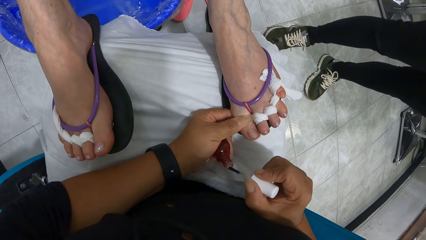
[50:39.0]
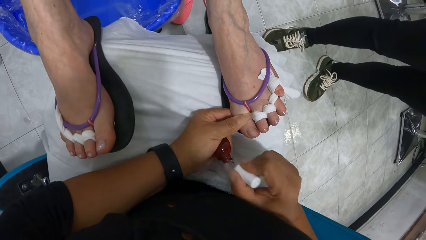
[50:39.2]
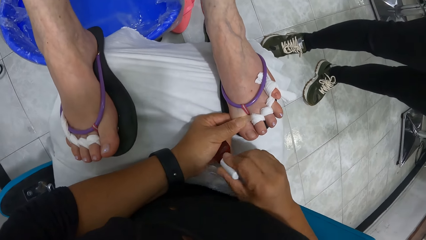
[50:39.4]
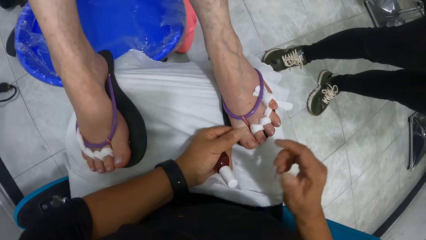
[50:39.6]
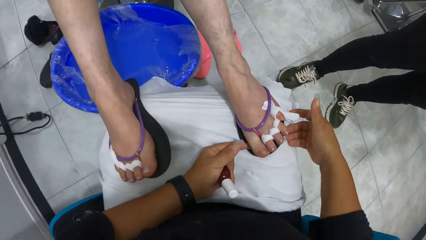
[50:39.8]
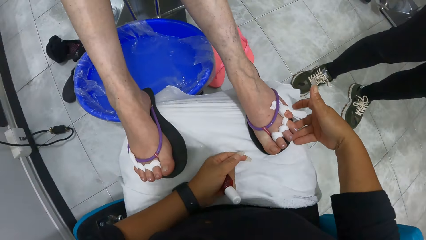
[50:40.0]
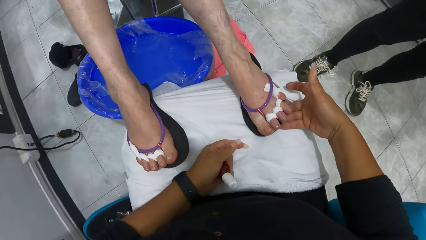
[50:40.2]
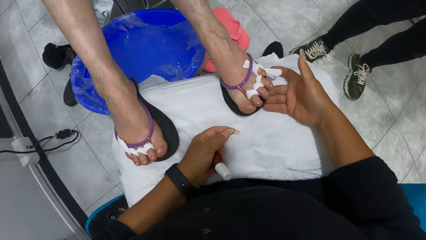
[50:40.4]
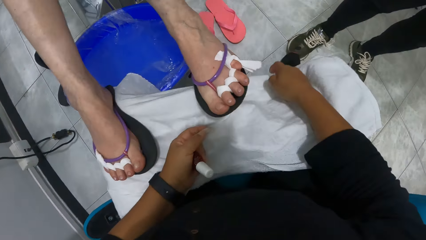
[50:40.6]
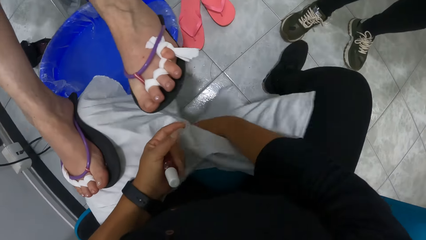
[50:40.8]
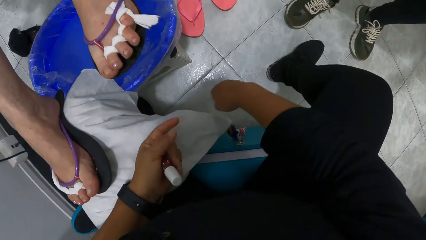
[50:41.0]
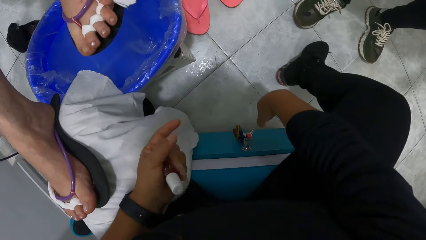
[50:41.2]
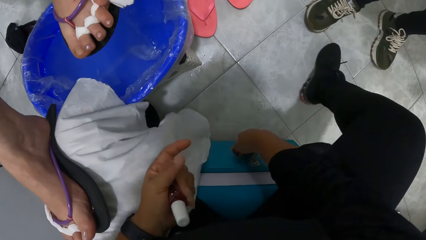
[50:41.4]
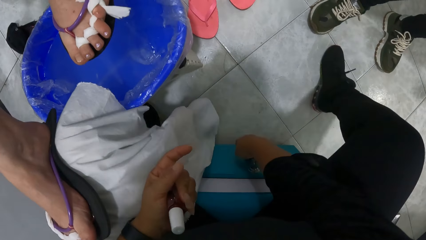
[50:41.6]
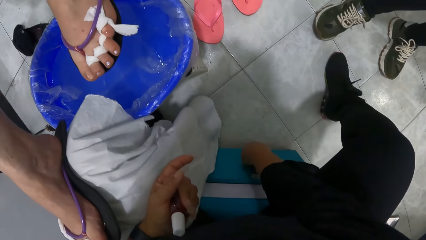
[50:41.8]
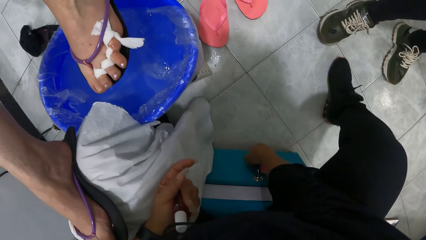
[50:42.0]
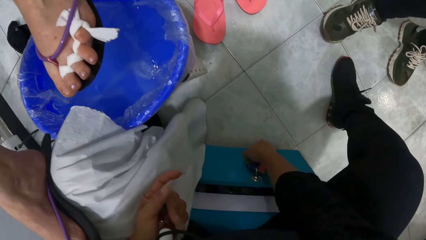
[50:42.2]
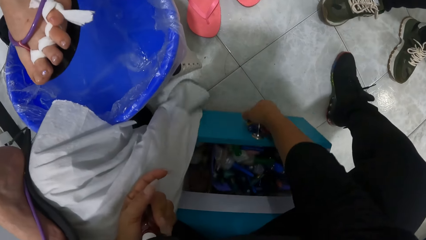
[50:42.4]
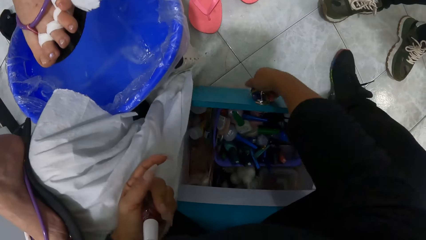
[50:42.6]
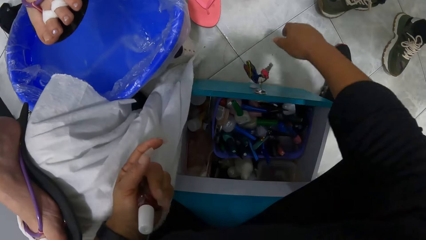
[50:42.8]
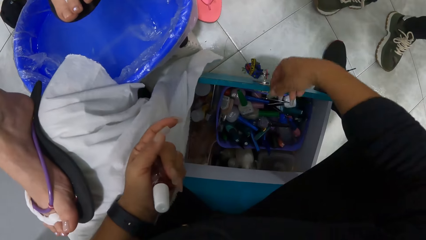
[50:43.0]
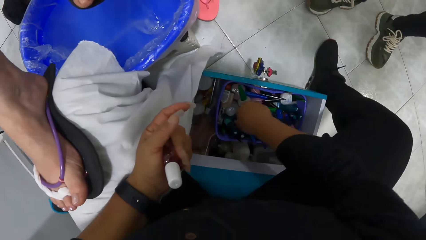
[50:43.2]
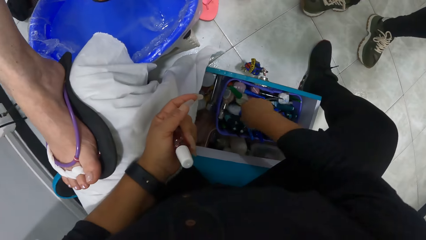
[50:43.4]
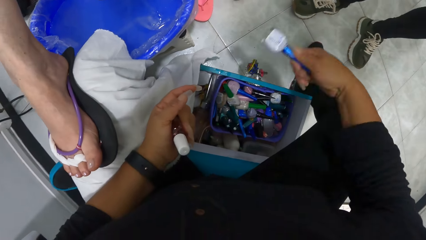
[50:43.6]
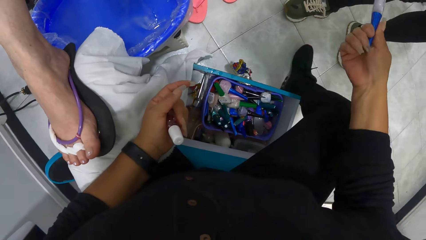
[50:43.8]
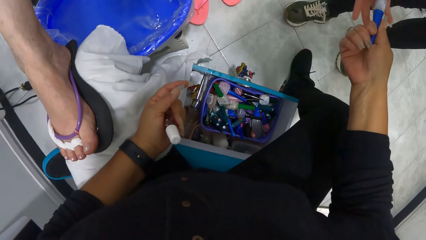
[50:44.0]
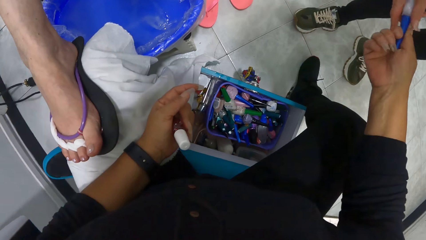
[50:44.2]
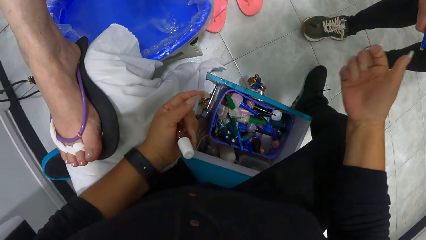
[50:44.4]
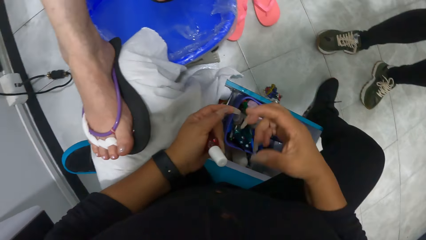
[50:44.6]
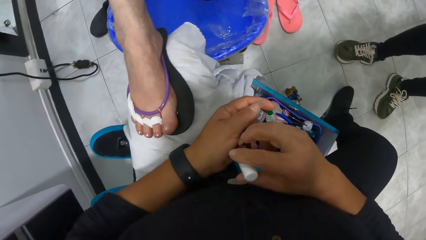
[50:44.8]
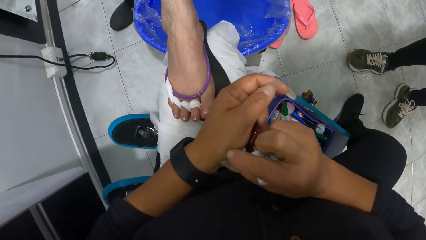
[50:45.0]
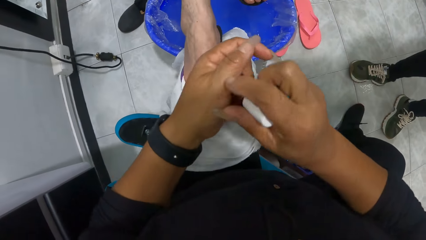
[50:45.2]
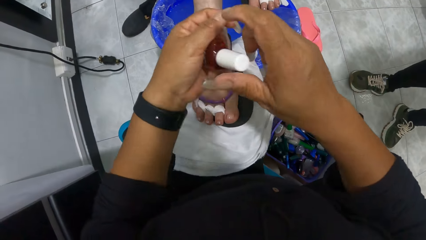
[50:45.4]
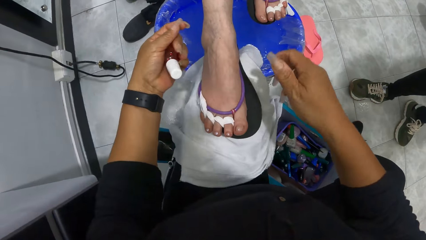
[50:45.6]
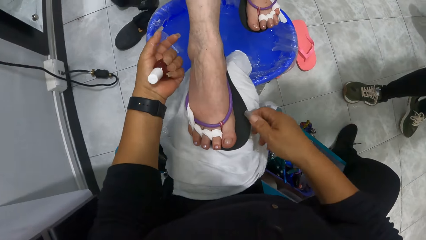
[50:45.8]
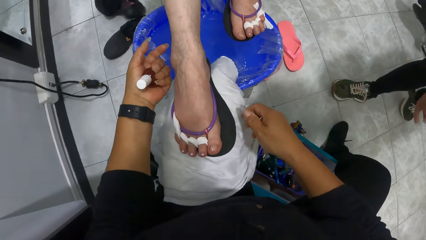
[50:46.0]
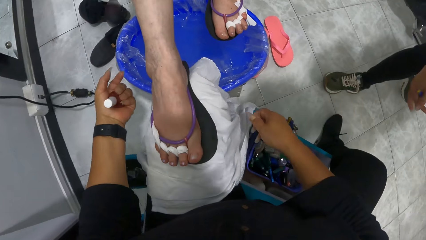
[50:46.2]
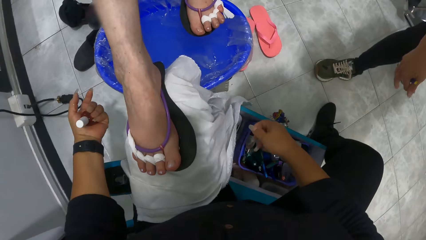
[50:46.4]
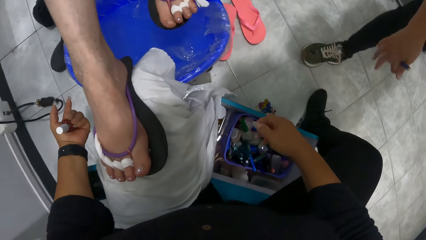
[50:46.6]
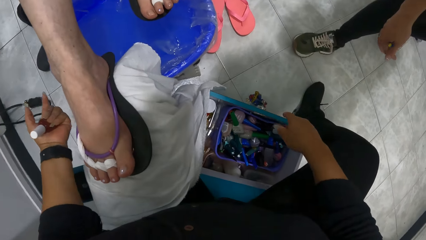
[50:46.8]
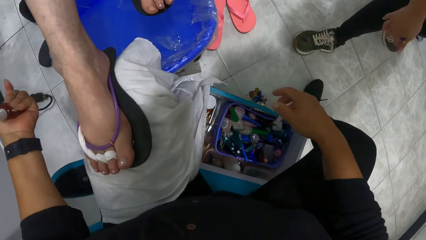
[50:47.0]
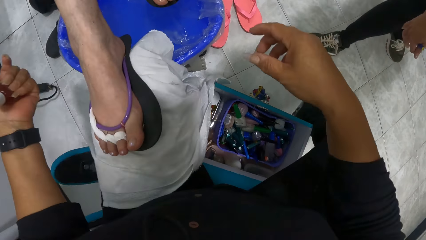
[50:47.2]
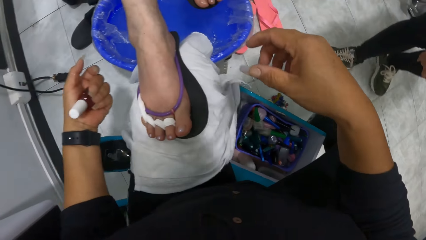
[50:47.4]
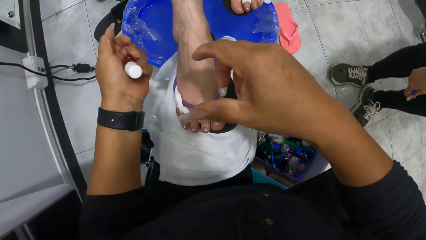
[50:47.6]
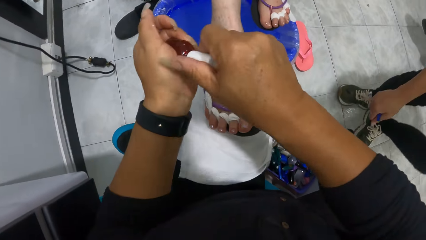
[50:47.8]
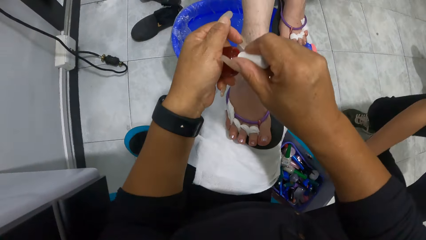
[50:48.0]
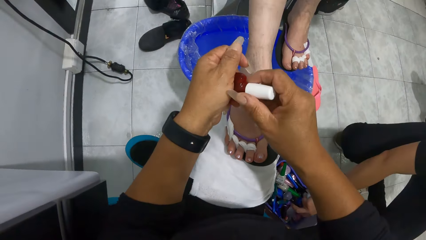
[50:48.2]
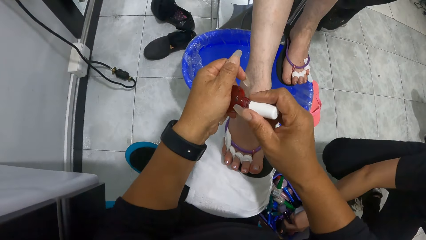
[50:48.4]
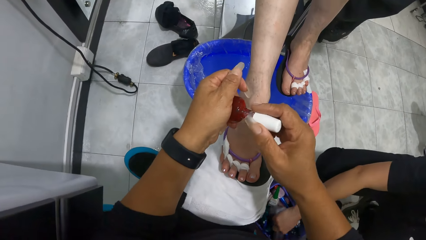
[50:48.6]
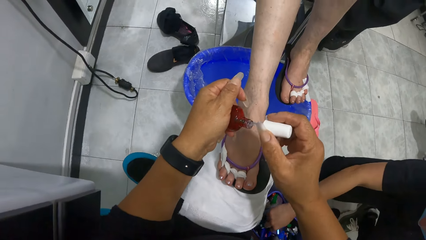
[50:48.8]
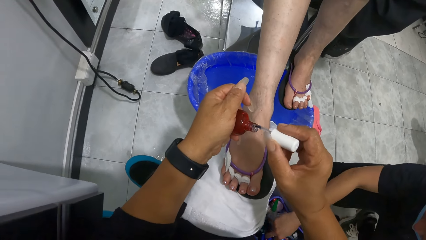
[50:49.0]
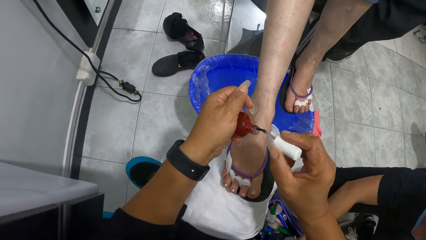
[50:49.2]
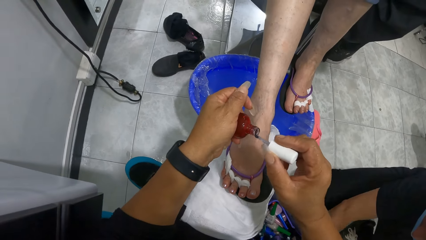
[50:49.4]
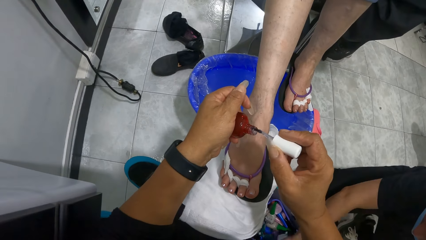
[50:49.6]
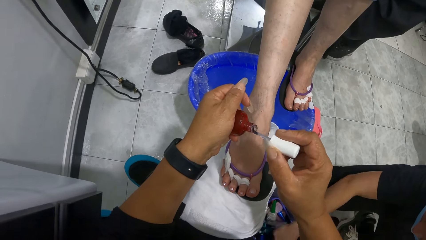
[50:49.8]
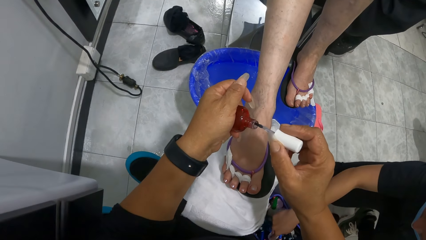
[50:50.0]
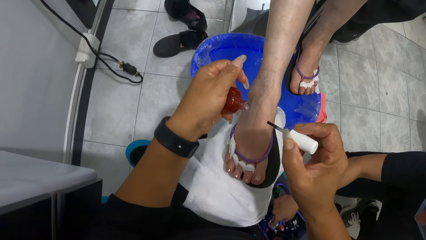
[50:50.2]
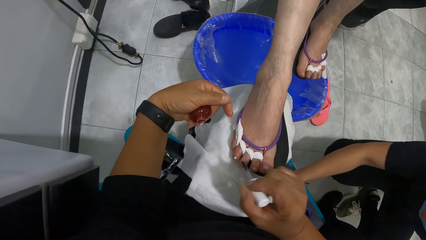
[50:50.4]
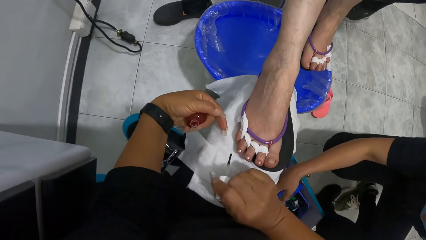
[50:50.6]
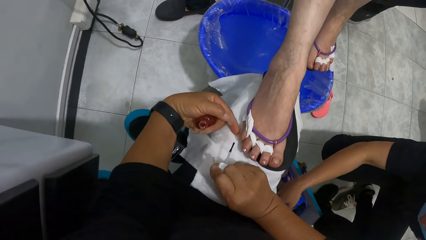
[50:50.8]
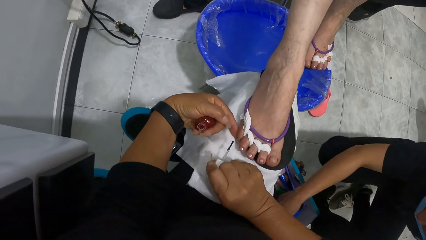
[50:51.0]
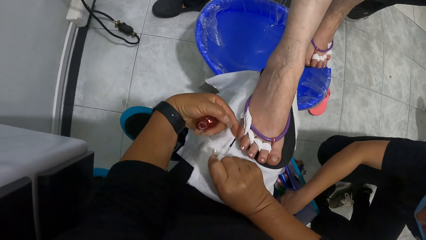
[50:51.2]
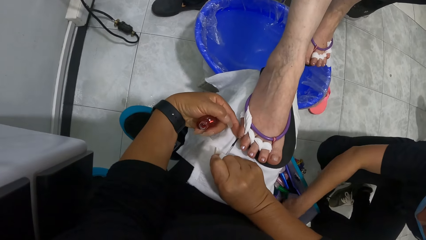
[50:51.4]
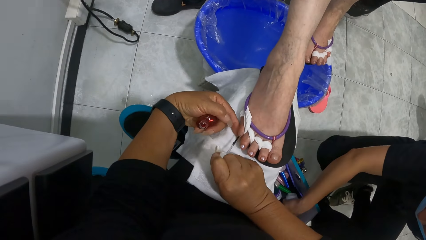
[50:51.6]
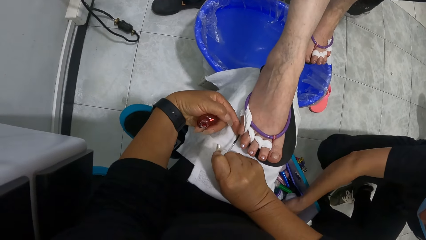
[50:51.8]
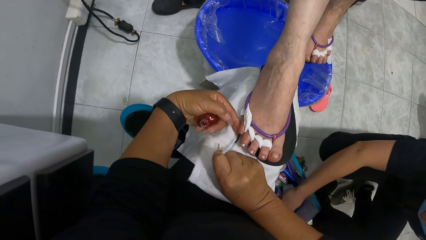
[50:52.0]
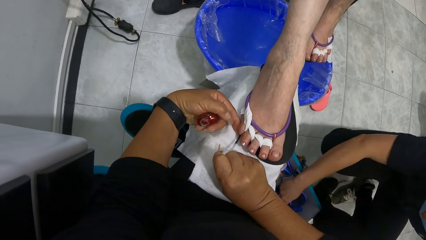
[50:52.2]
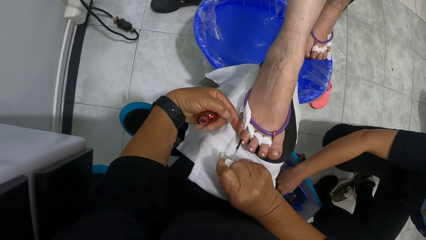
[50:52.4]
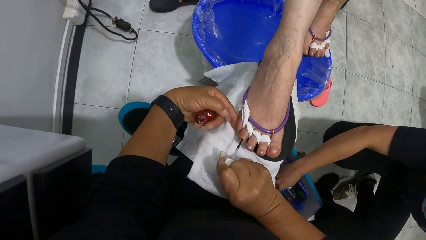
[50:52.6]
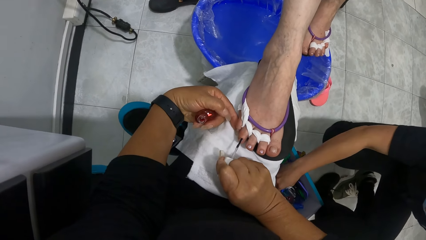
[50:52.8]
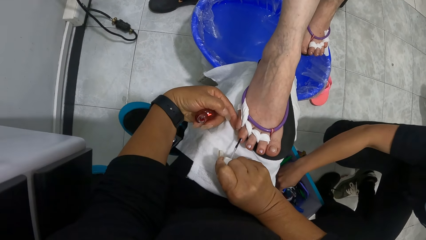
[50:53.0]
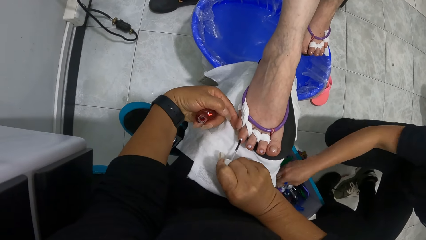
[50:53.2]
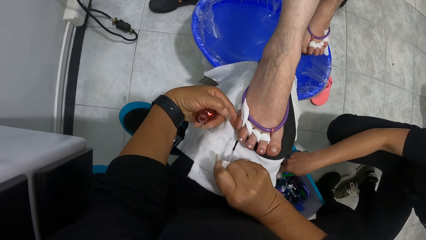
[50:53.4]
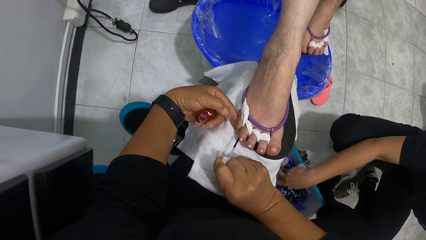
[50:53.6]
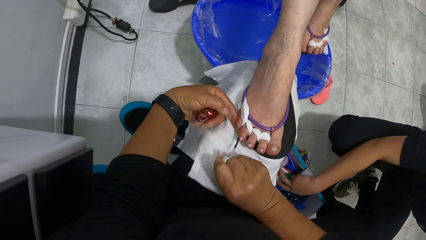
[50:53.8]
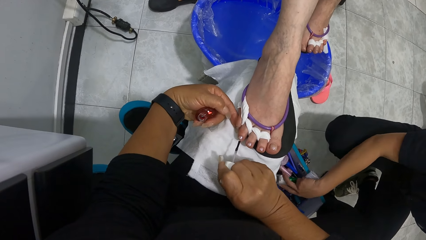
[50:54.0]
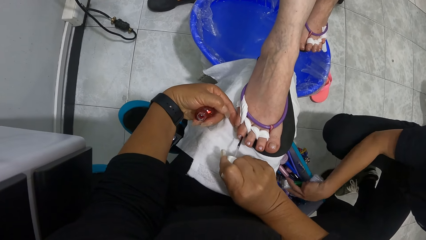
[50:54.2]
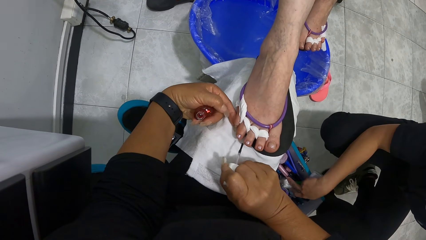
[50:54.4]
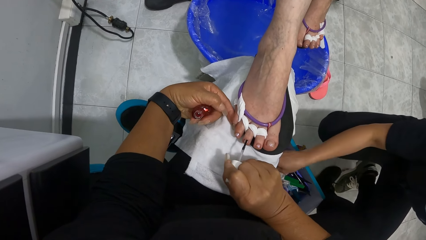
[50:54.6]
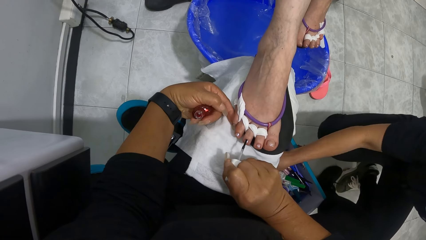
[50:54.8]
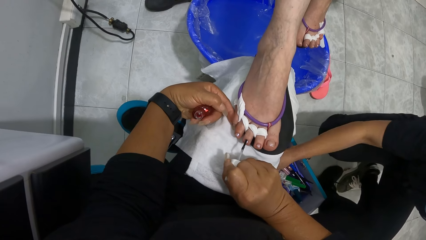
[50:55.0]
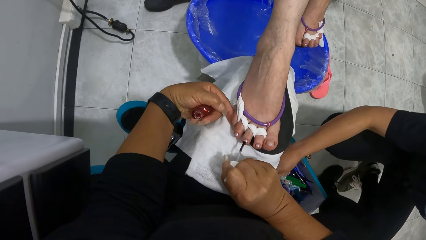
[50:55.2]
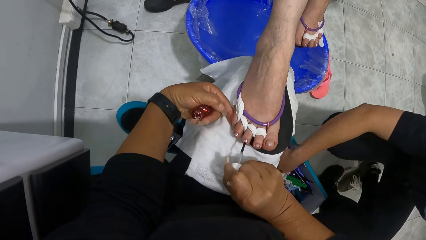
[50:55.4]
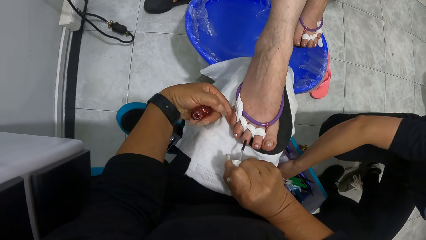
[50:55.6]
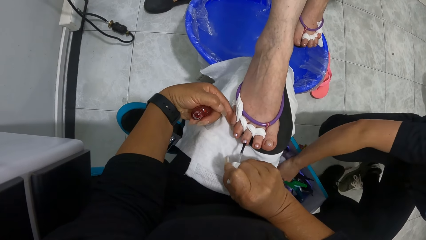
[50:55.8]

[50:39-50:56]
The camera wearer puts the nail brush in her right hand into the nail polish bottle in her left hand. She adjusts the woman's leg with her right hand. She pulls a drawer with her right hand. She pushes the woman's leg. She picks up a nail polish bottle from the drawer with her right hand. A man collects the nail polish bottle from the camera wearer with his right hand. The camera wearer holds the nail polish bottle in her left hand with her right hand. She removes the nail brush from the nail polish bottle with her right hand. The man searches the drawer with his right hand. The camera wearer holds the woman's right toe nail with her left hand. She paints the woman's right toe nail with the nail brush in her right hand.
